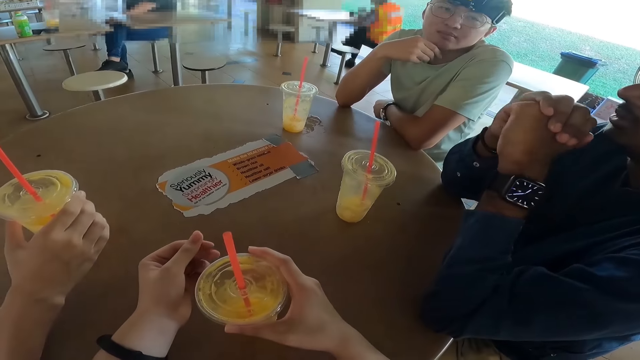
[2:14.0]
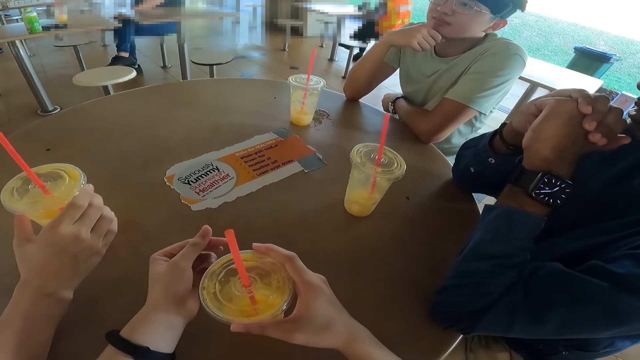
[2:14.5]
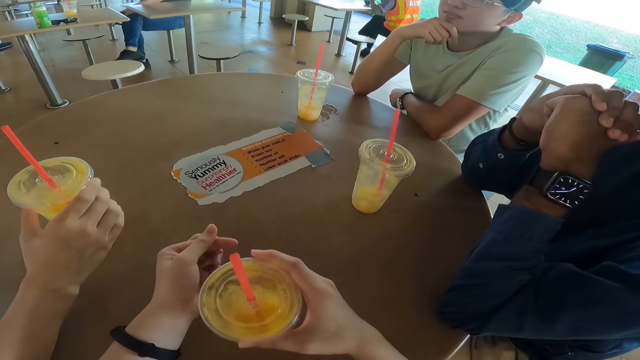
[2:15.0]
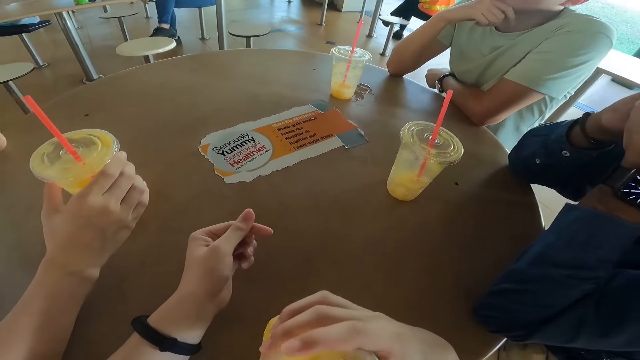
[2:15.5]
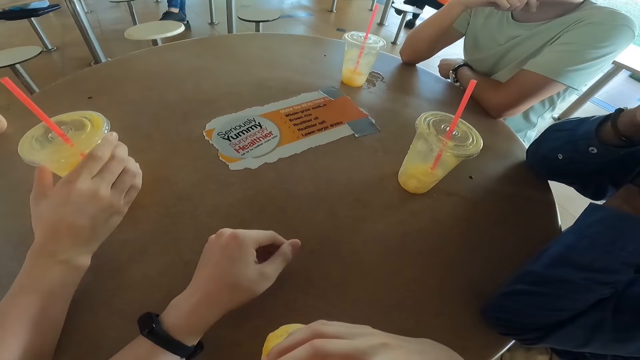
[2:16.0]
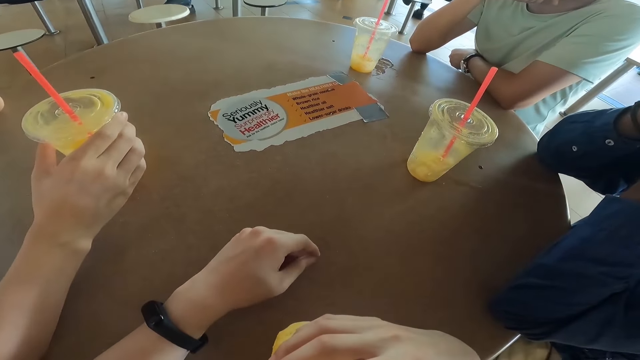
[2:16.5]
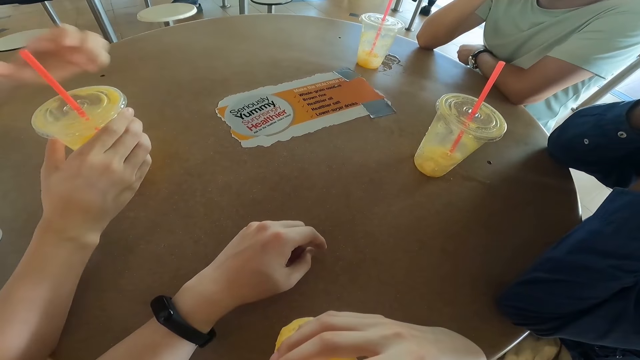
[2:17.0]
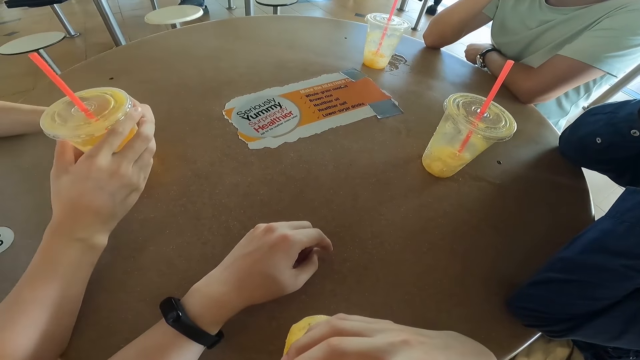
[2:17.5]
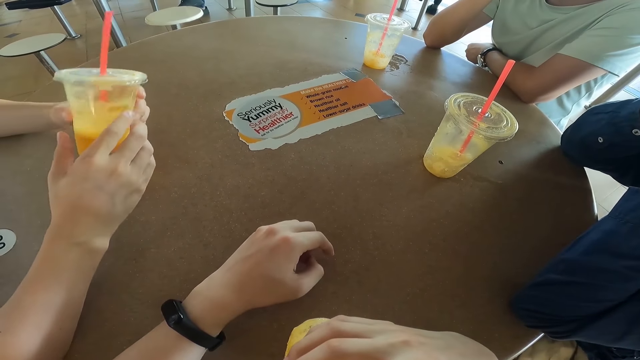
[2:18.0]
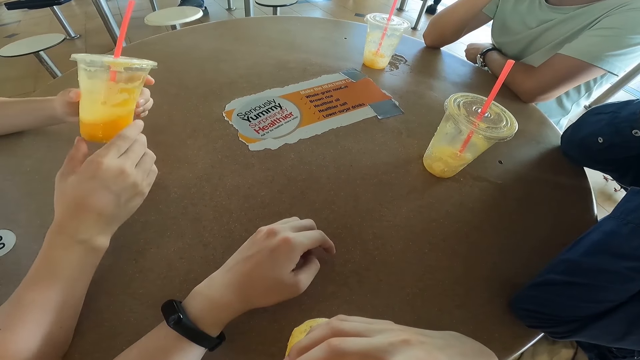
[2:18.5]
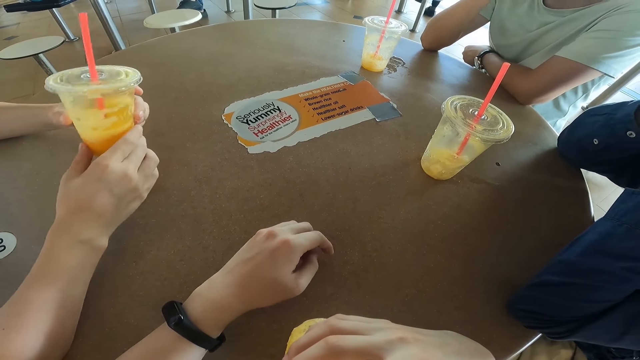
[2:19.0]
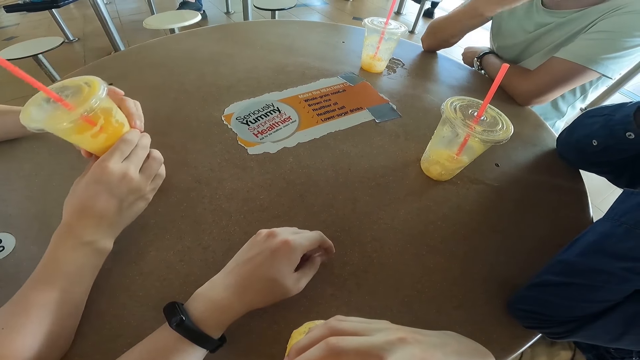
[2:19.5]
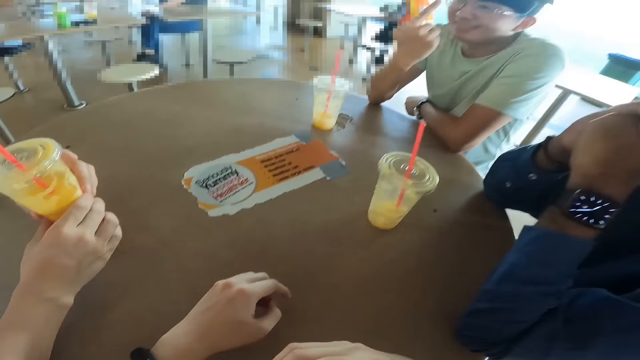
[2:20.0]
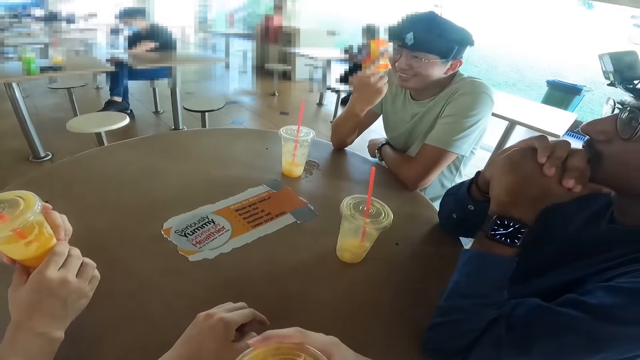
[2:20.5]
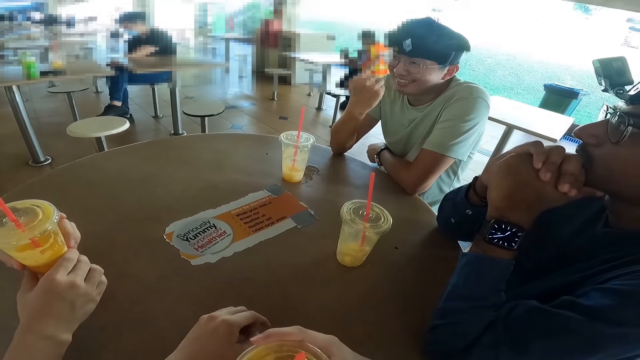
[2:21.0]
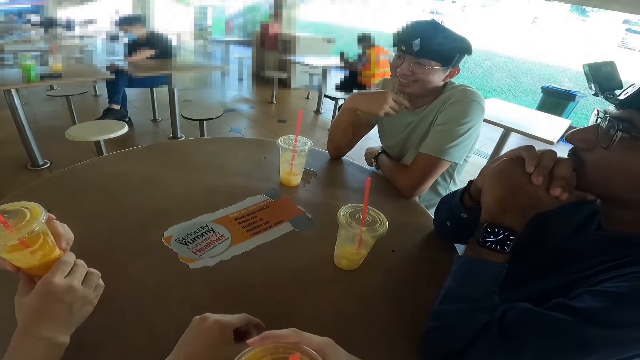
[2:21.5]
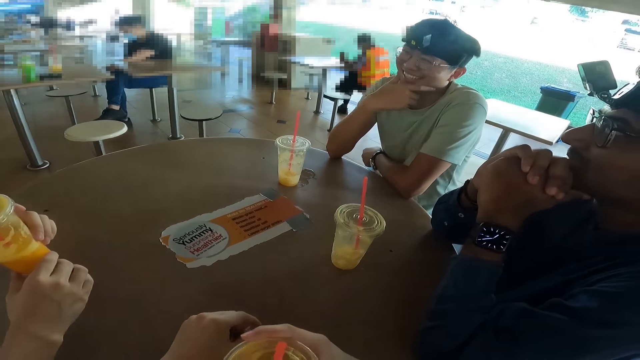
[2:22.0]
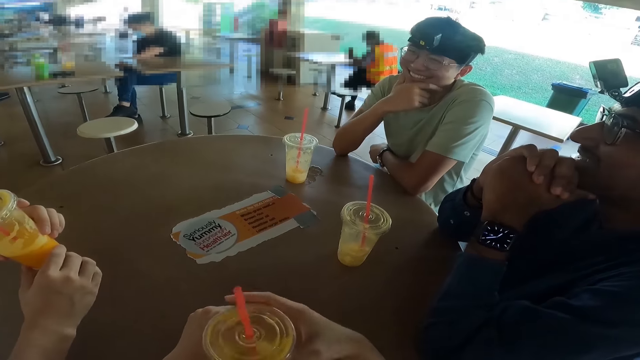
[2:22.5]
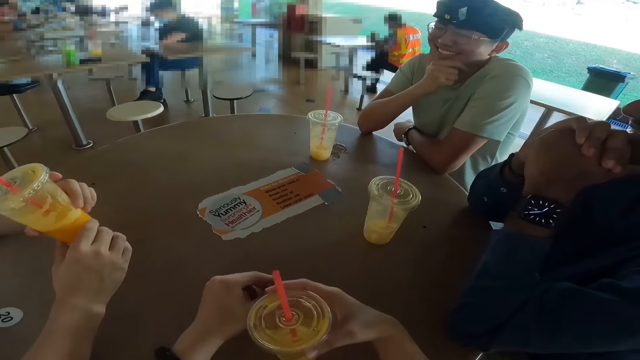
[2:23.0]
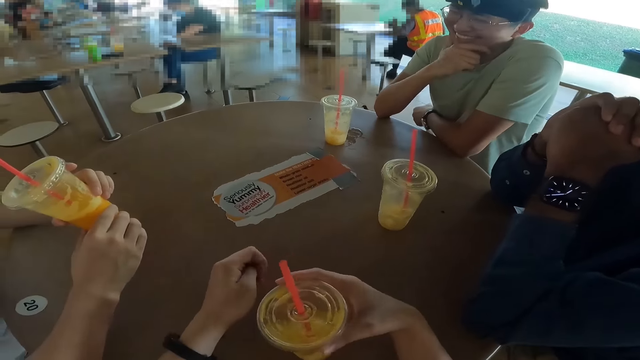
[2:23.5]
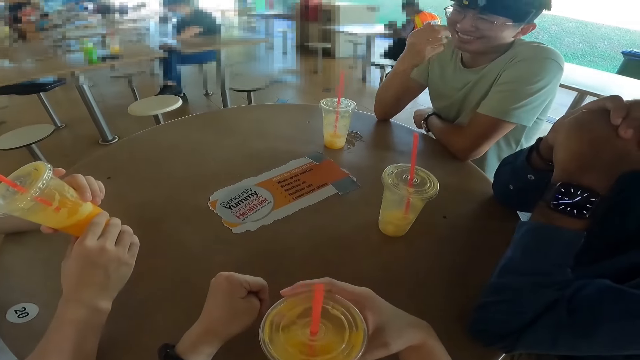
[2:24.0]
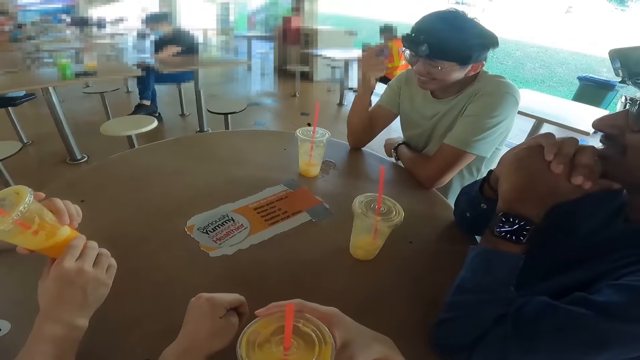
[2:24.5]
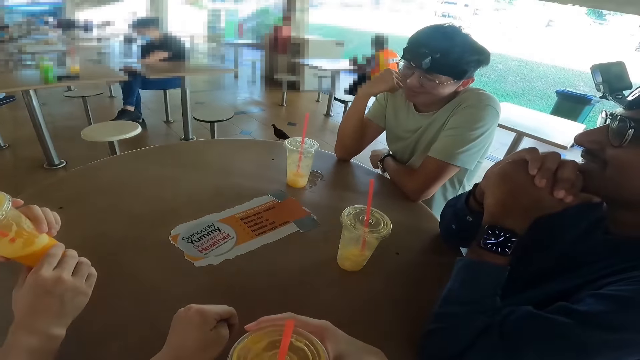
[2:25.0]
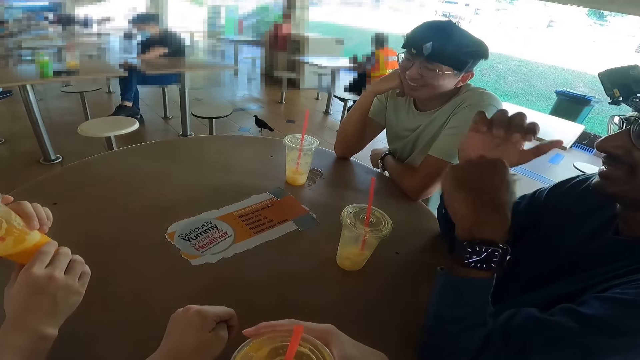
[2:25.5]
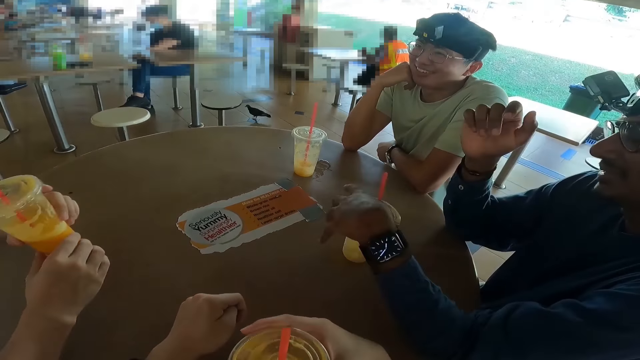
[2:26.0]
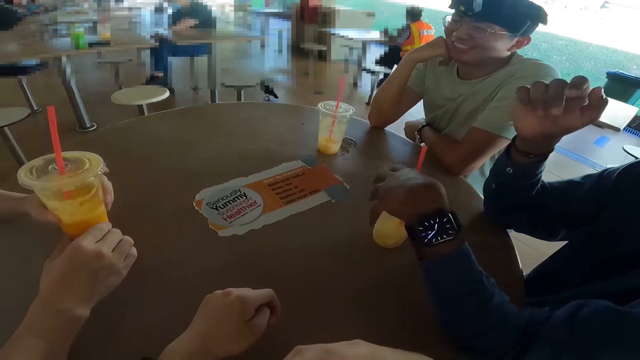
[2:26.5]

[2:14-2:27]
The camera wearer drinks the juice. A man examines the juice. Another man talks. A third man picks up the juice.

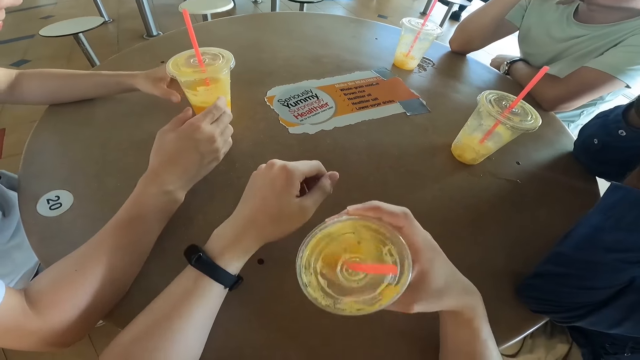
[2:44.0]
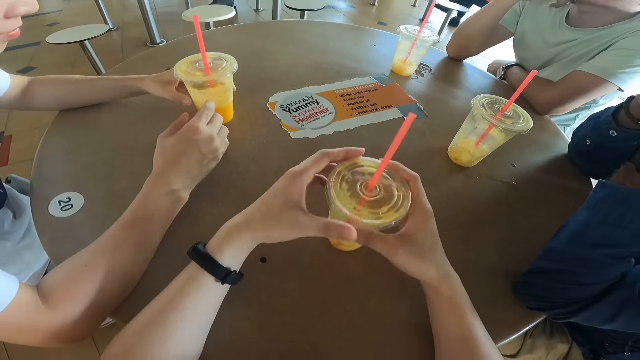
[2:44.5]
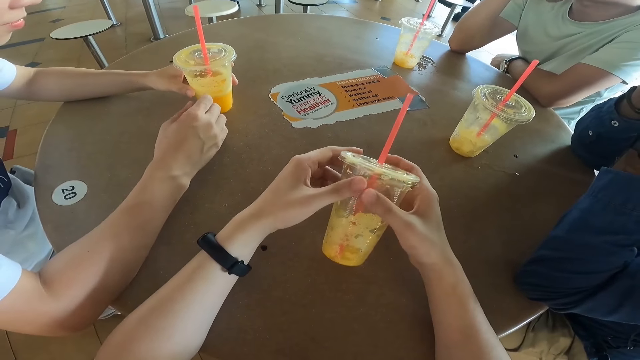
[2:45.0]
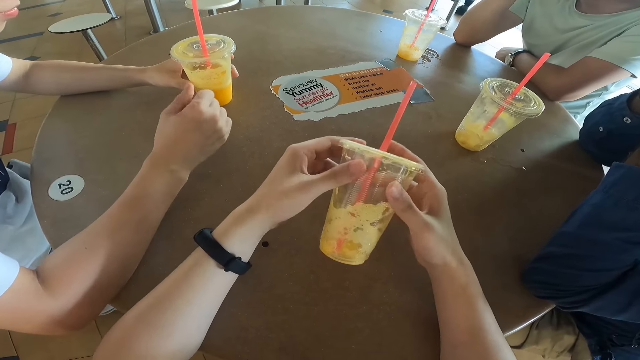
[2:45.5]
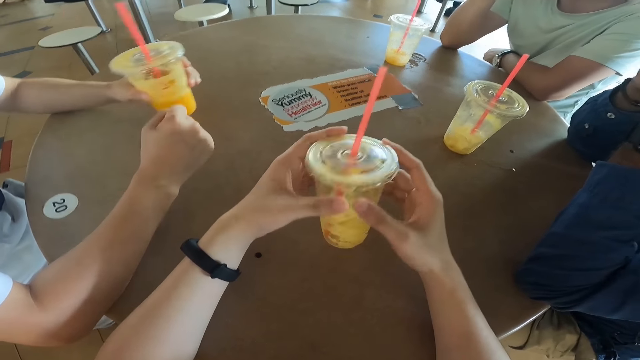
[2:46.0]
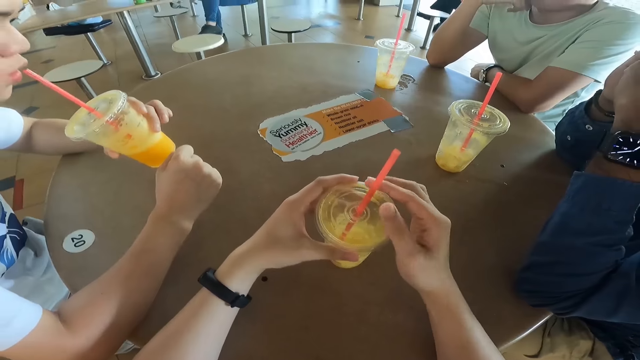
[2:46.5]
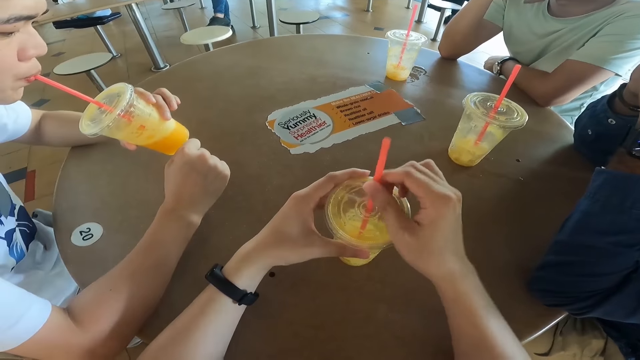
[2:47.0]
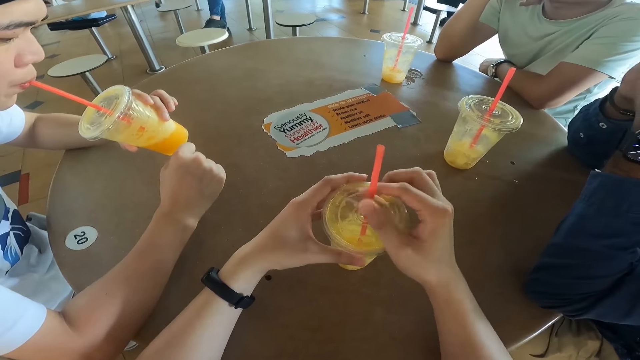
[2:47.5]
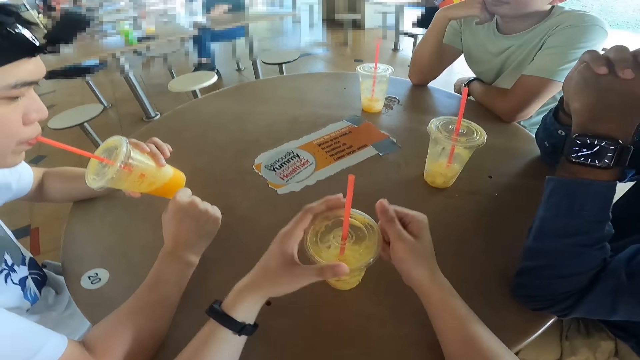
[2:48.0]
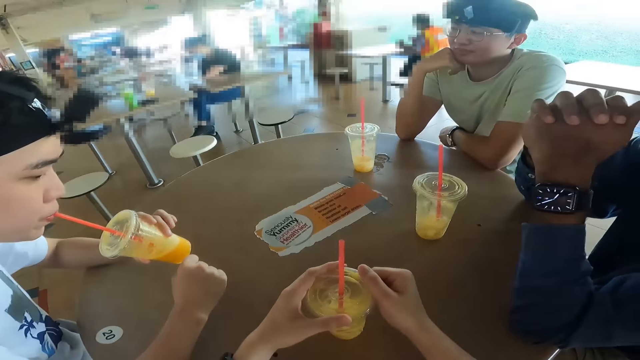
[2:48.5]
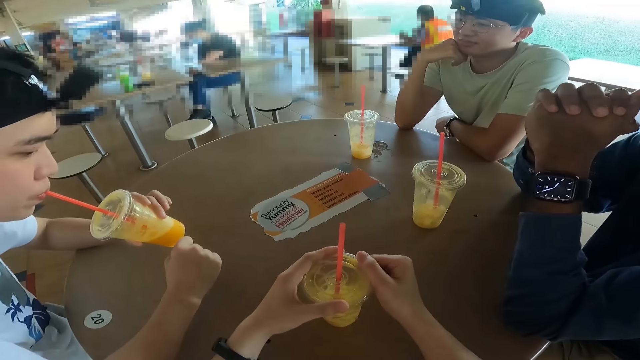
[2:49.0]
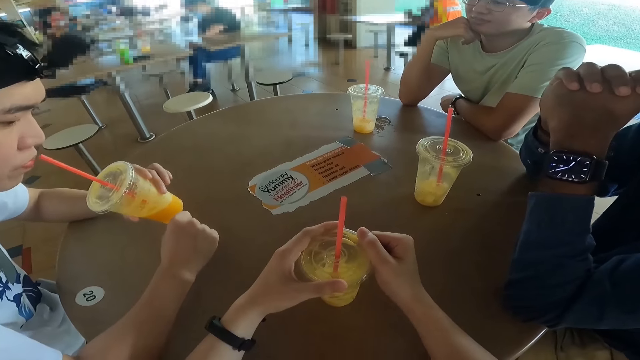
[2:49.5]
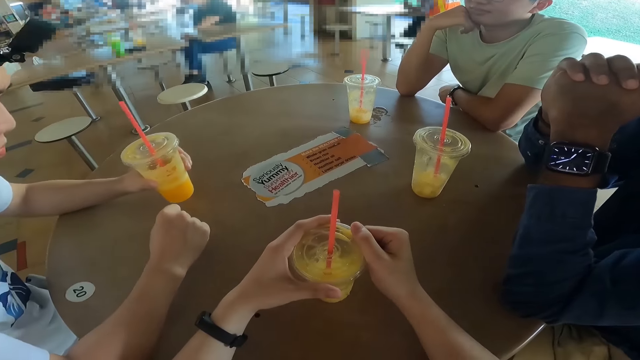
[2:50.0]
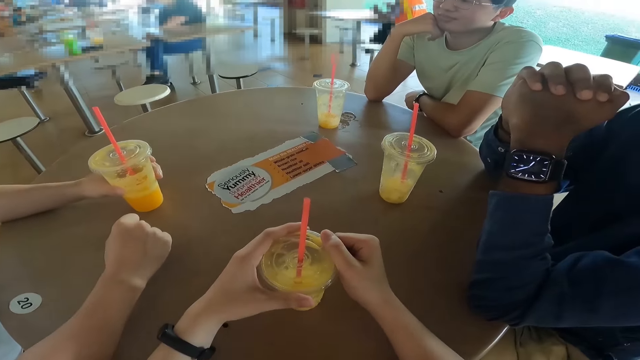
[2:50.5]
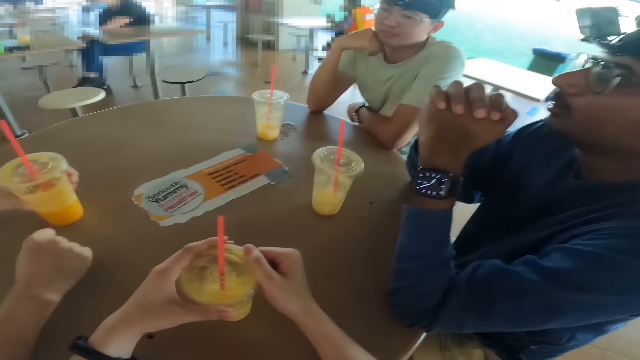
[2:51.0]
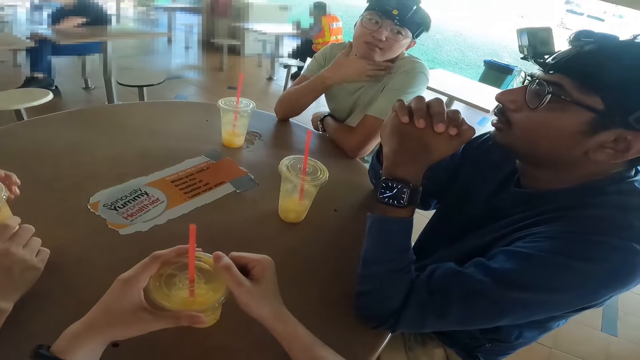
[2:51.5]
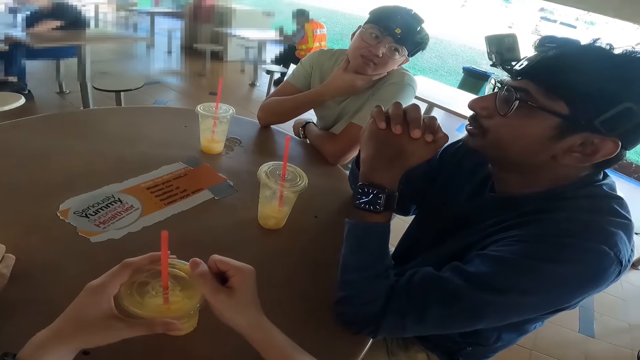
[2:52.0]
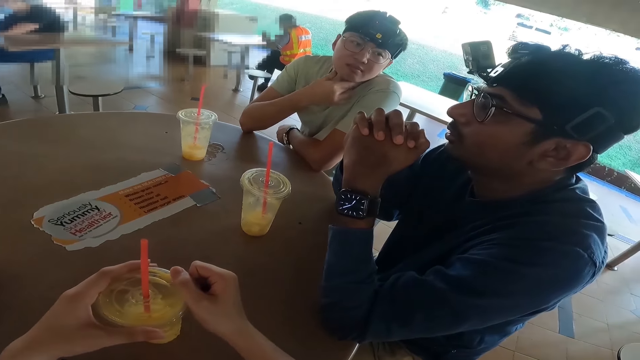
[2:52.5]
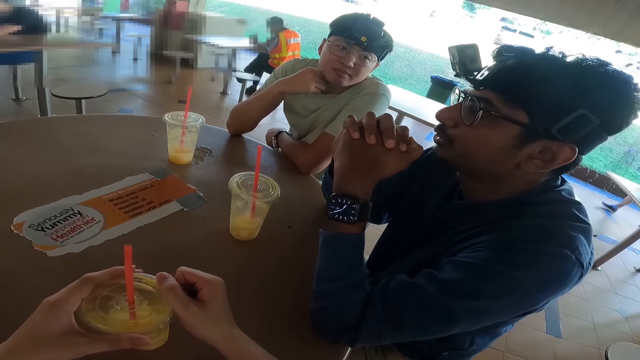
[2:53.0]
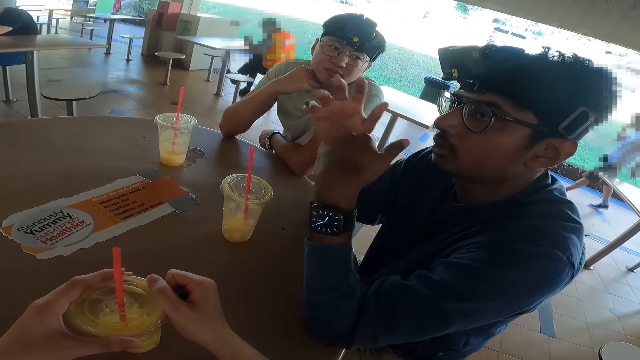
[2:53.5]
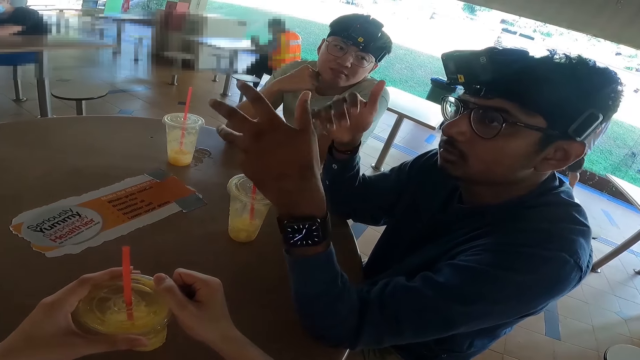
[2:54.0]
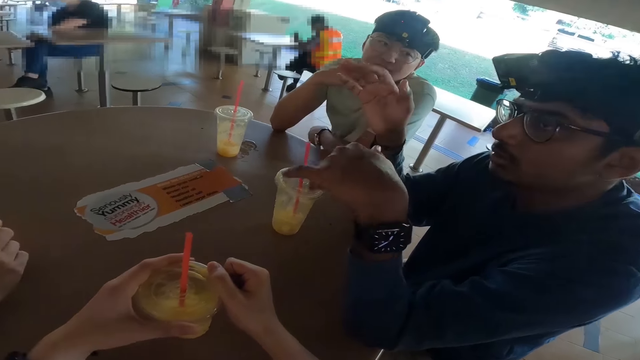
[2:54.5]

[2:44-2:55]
The camera wearer drops the juice. A man drinks the juice. The camera wearer looks around. Another man talks and moves the hands.
